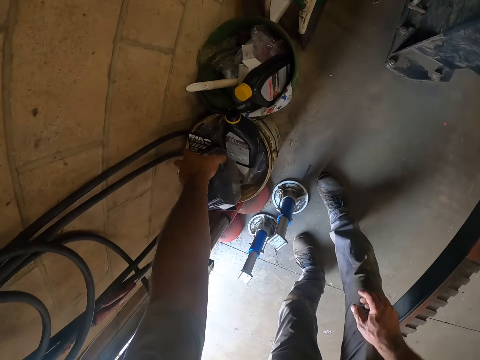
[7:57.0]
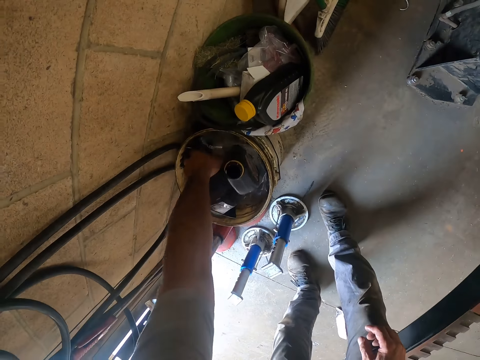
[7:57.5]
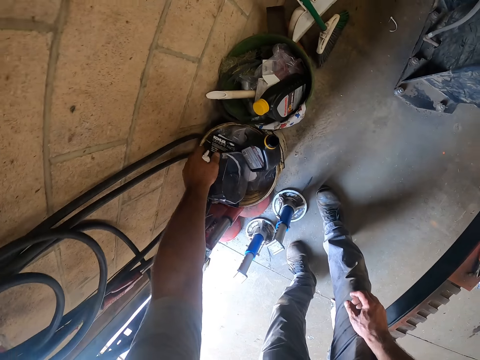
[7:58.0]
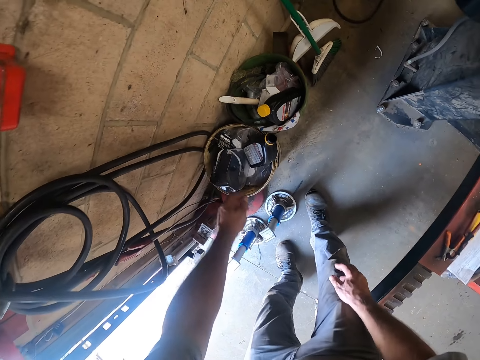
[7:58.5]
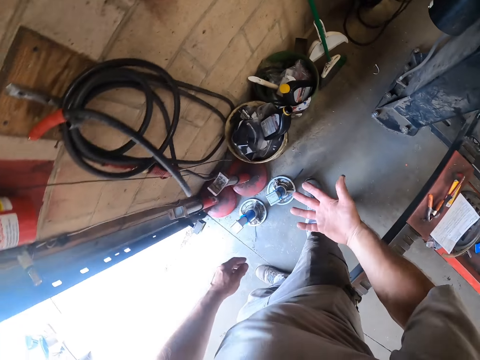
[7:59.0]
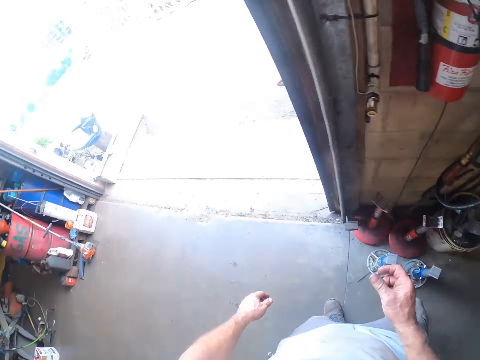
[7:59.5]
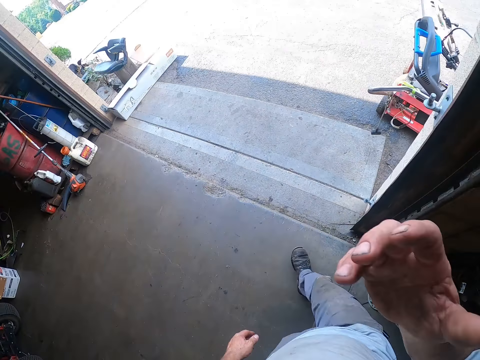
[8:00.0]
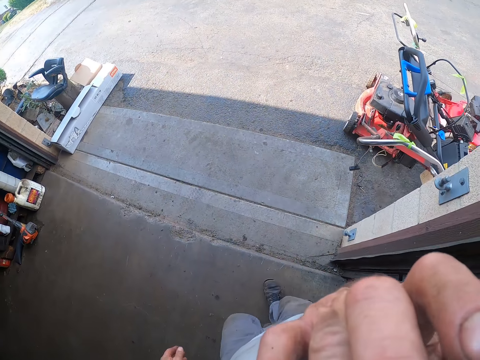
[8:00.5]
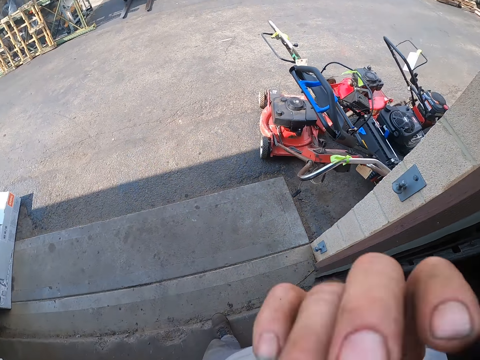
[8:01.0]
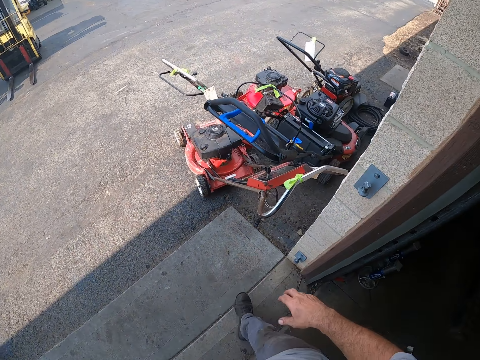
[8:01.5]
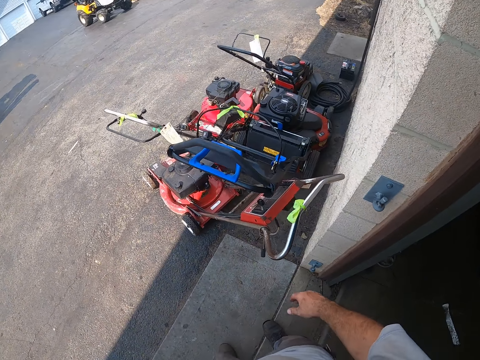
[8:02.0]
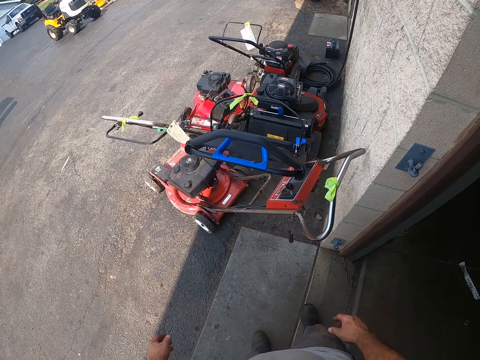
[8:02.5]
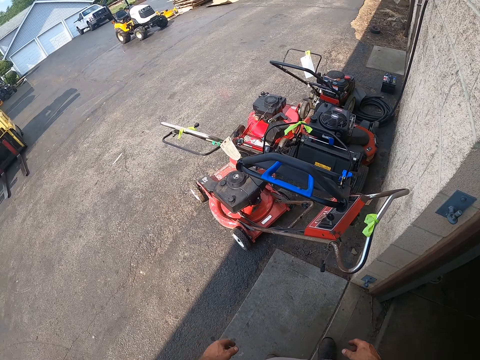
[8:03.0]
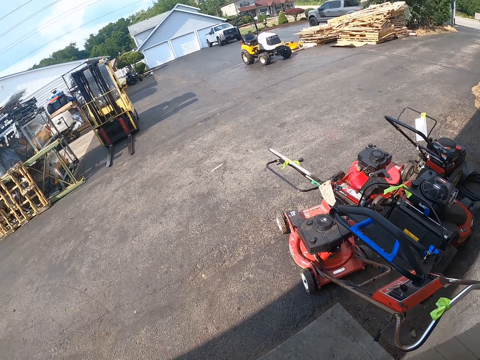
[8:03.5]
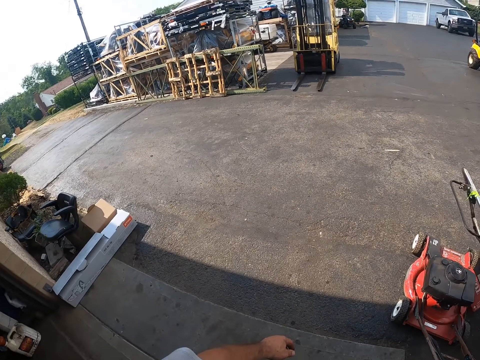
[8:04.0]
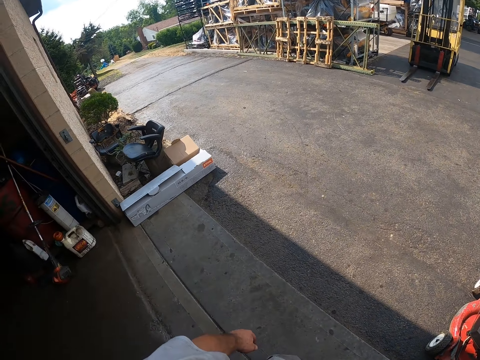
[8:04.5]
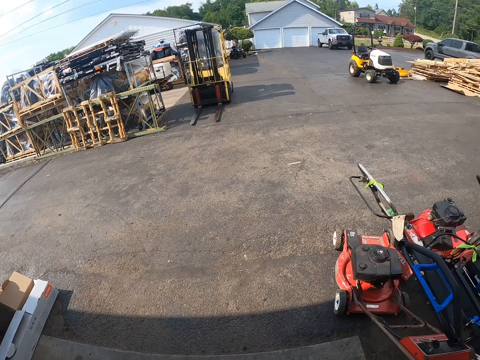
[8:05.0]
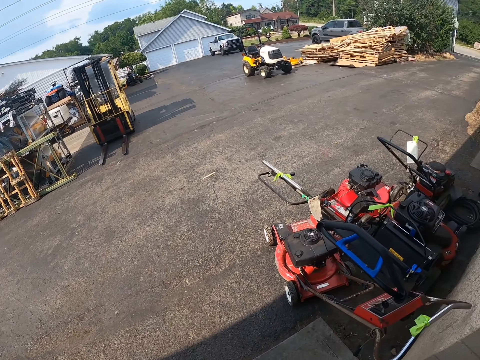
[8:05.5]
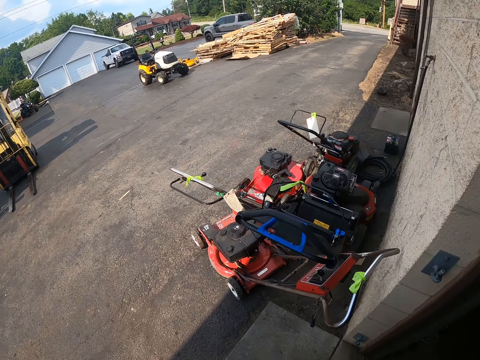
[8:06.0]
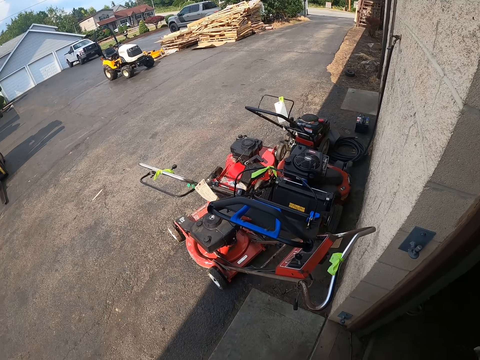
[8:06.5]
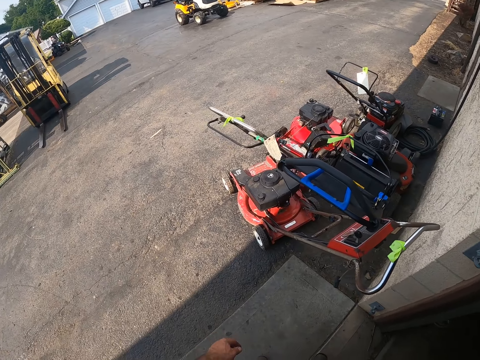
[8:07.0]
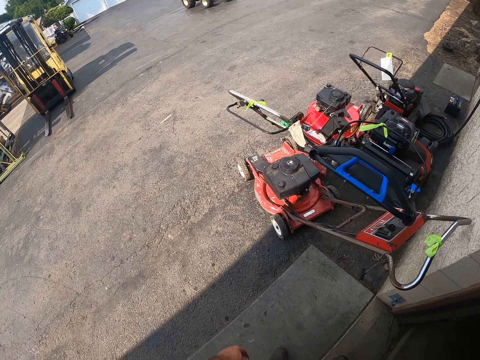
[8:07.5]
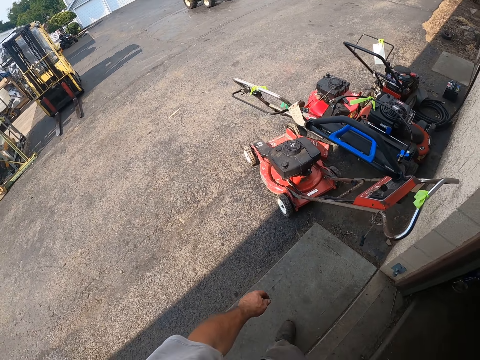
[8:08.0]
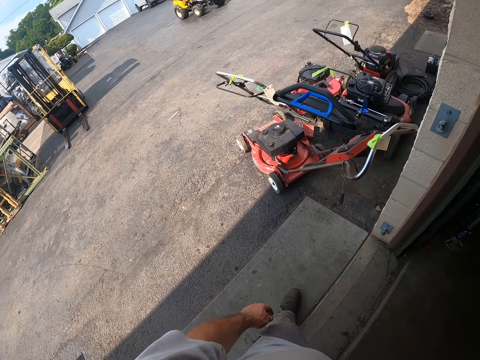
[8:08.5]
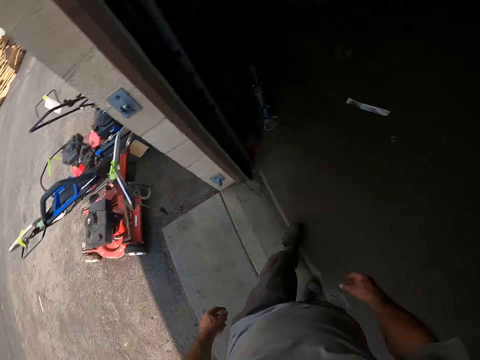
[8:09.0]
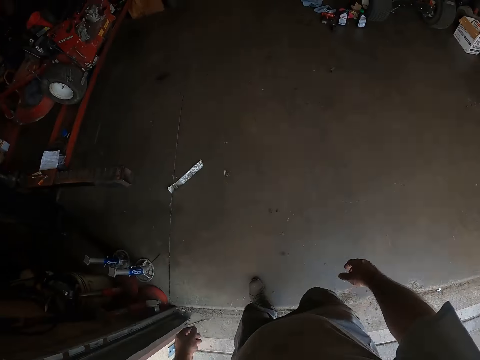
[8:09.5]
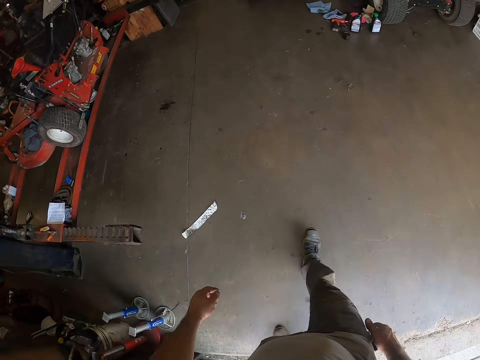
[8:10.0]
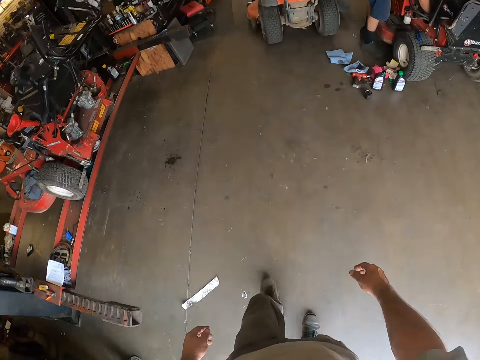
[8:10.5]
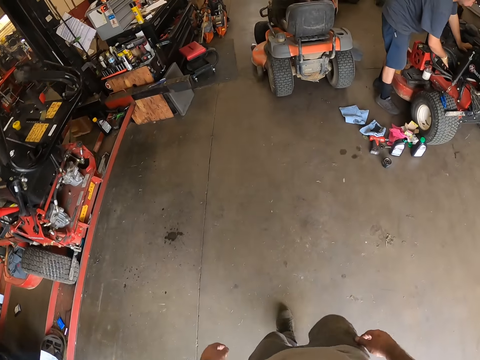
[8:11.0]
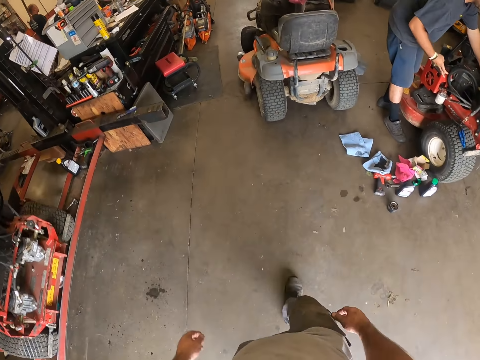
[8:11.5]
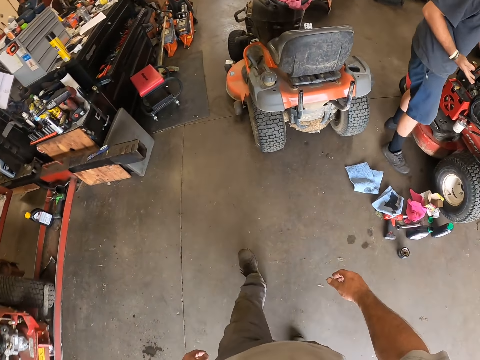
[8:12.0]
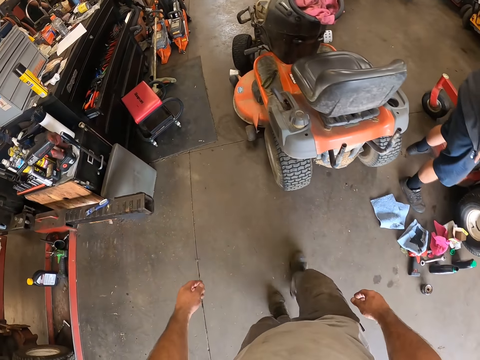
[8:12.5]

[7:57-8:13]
The camera wearer drops the pack and paper in a bin with his left hand. He looks at his hand. He touches his face. He lifts his hand. He walks out of the room. He looks around the area. He gets in the room.

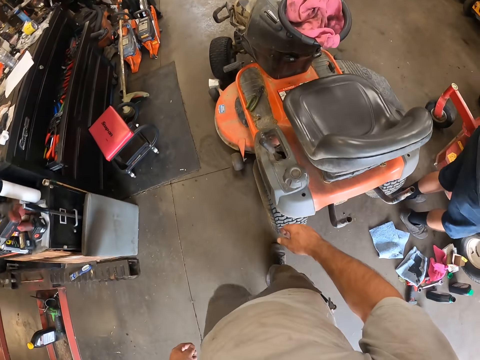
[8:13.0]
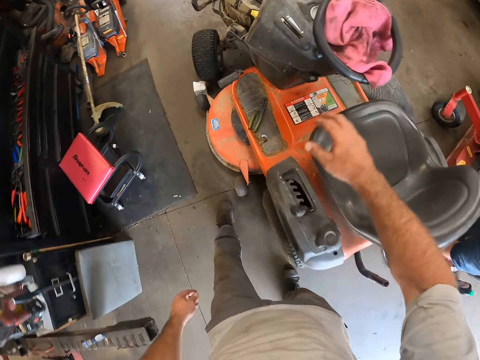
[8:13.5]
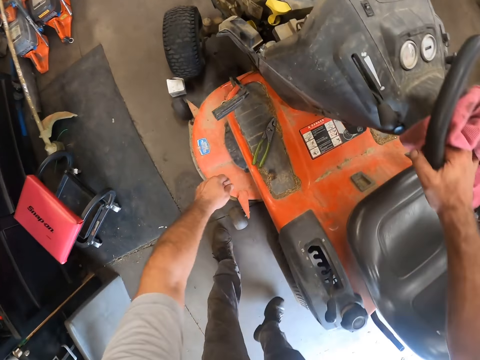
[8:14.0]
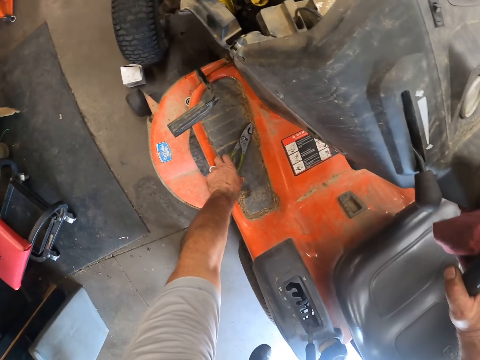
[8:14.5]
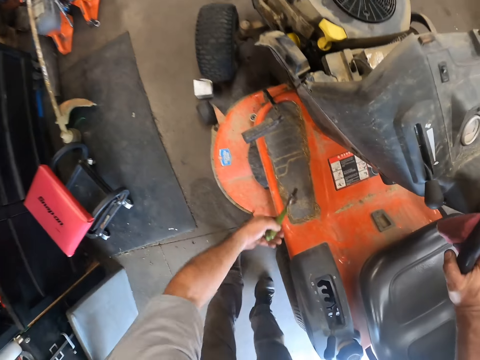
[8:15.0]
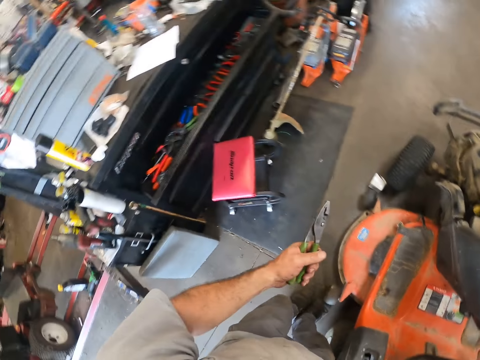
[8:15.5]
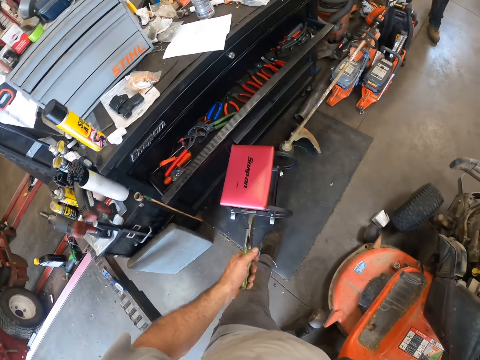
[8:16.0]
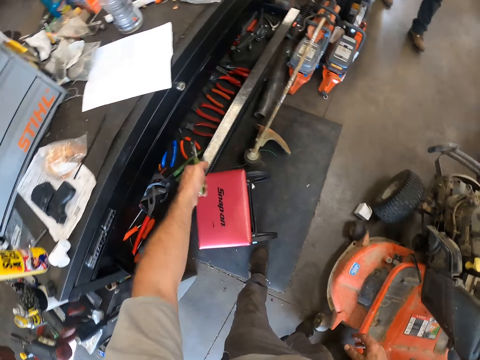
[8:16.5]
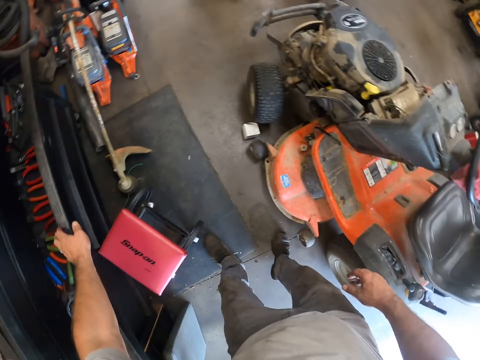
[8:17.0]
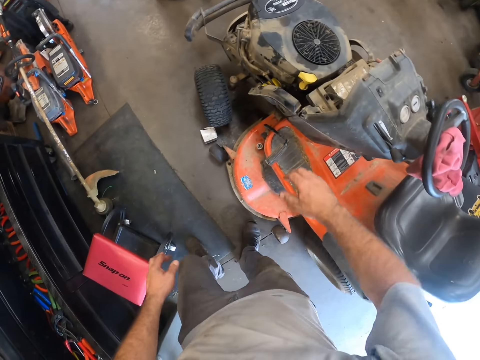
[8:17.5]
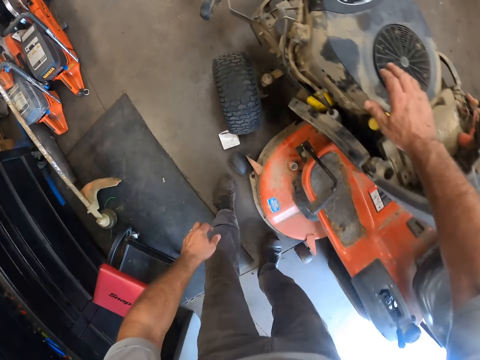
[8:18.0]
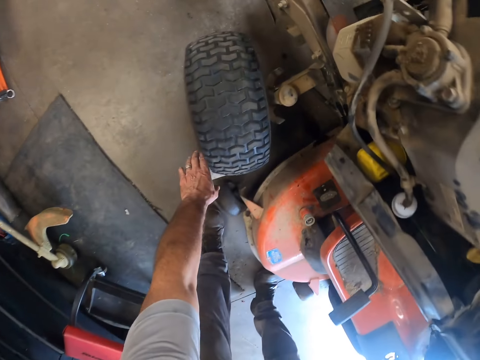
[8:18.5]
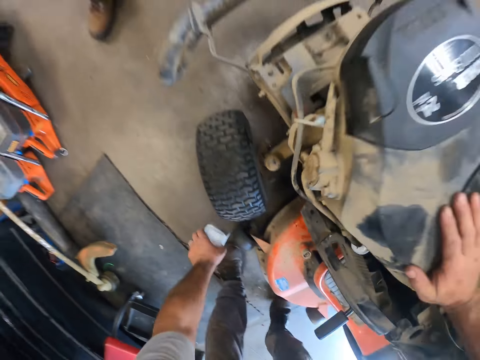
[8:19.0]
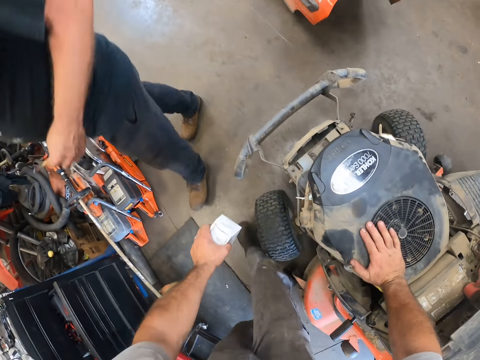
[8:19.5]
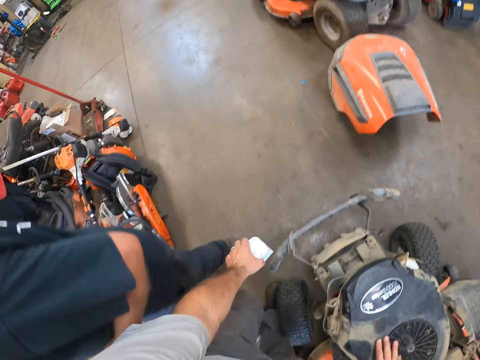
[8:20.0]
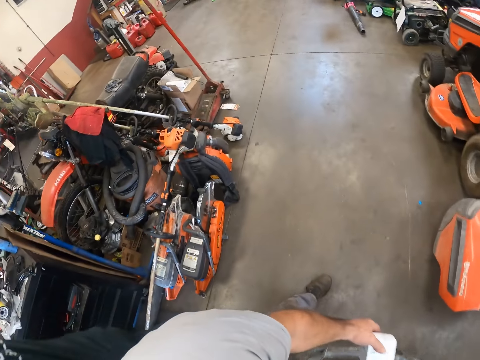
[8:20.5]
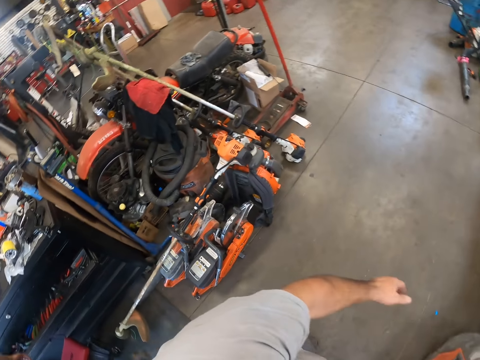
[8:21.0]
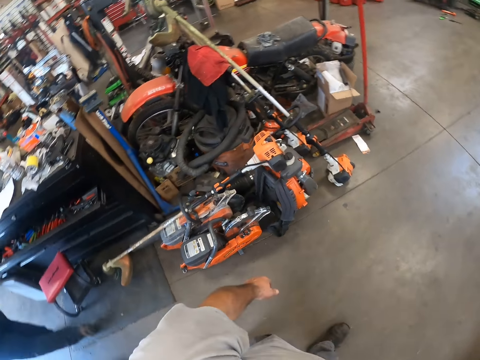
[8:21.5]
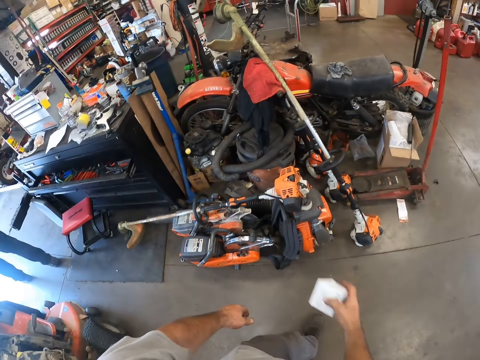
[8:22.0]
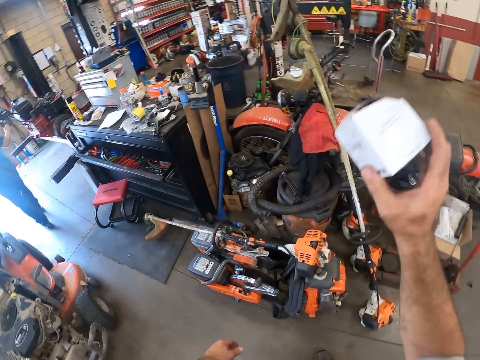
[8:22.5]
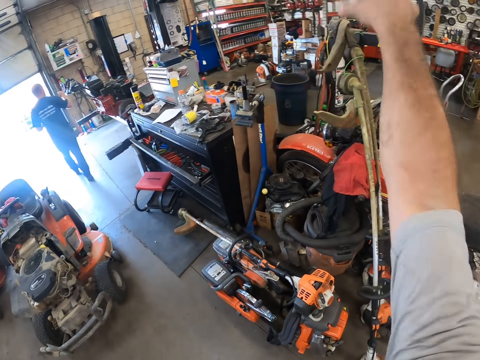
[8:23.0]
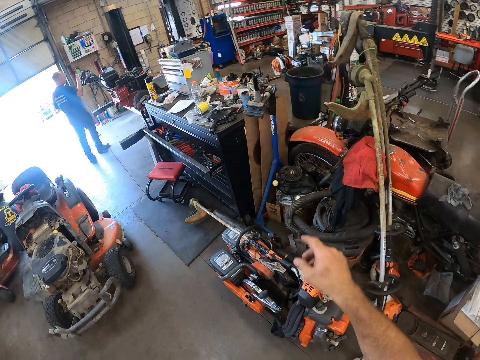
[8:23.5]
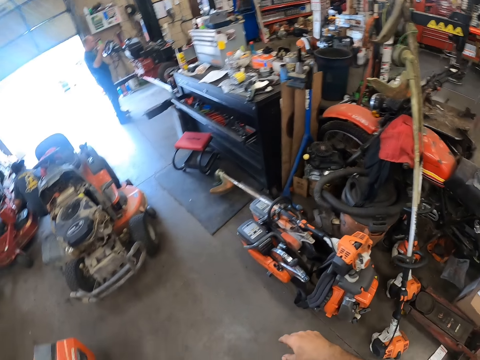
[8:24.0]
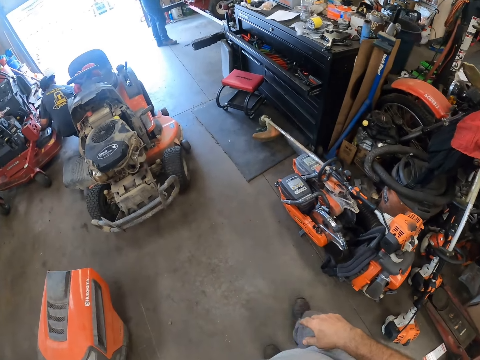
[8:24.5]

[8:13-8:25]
The camera wearer holds the lawn mower with his right hand. He picks up the pliers from the lawn mower. He drops the pliers in an iron drawer. He puts his right hand on the lawn mower. He picks up a white box or carton from the floor with his left hand. He walks holding the carton. He transfers the white box to his right hand. He lifts the carton. He throws the white box in the bucket.
